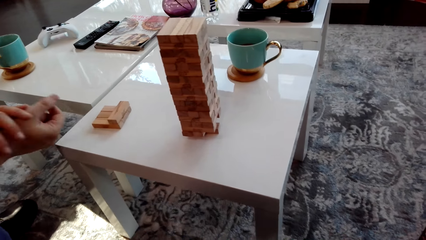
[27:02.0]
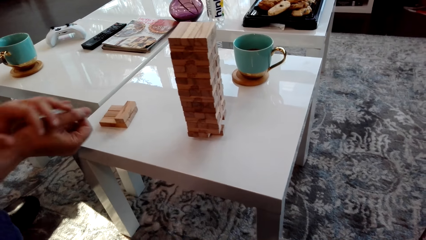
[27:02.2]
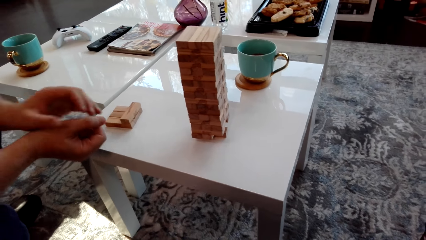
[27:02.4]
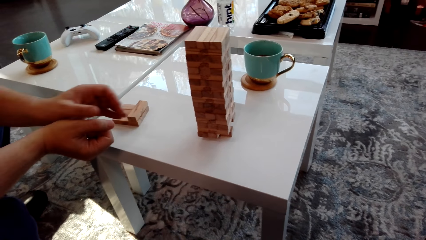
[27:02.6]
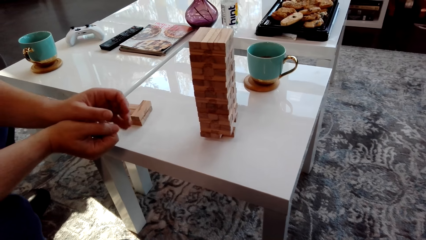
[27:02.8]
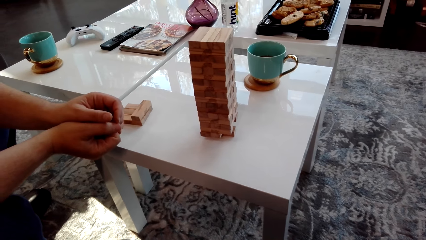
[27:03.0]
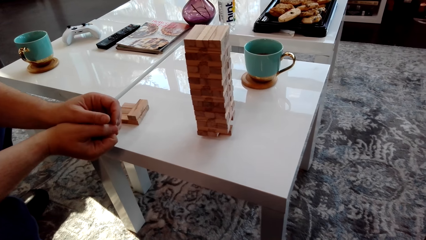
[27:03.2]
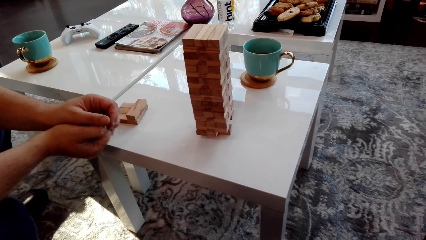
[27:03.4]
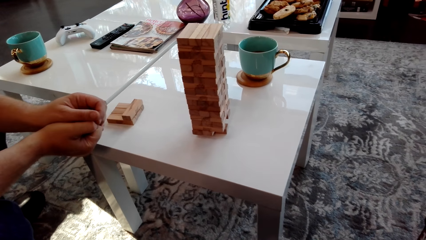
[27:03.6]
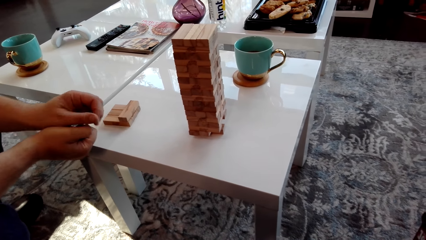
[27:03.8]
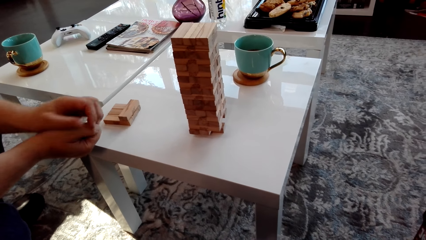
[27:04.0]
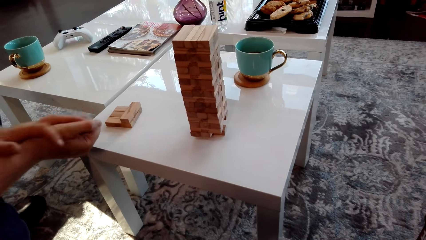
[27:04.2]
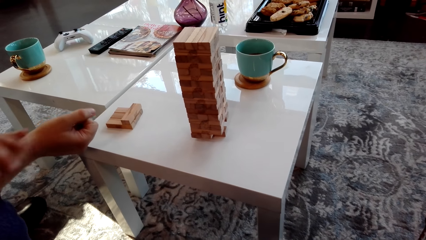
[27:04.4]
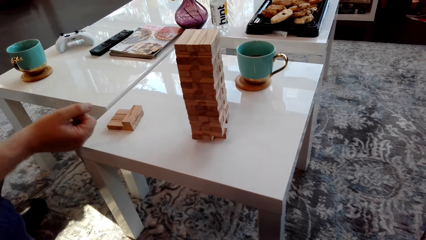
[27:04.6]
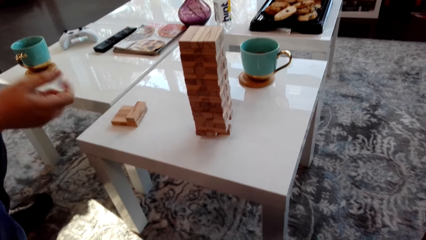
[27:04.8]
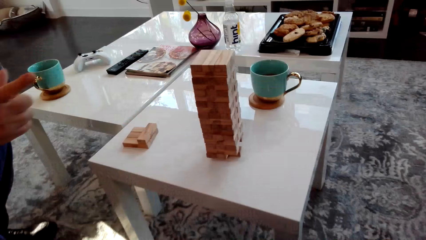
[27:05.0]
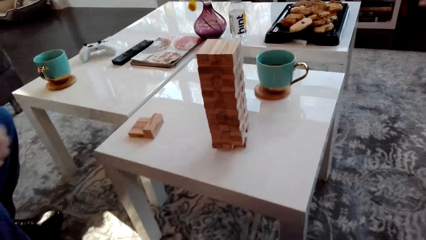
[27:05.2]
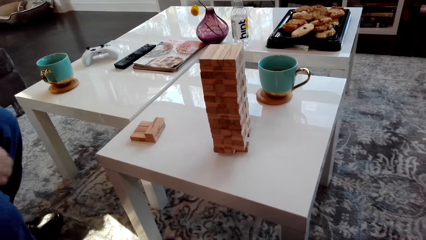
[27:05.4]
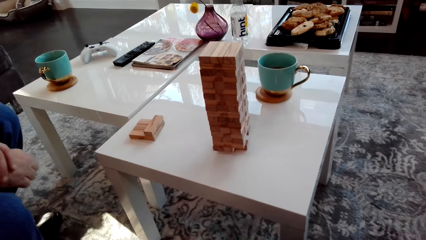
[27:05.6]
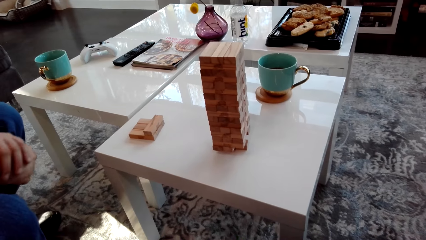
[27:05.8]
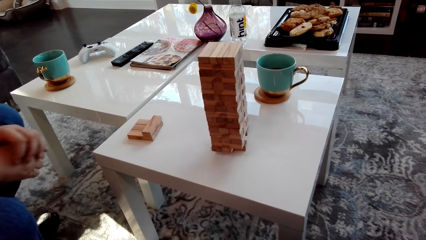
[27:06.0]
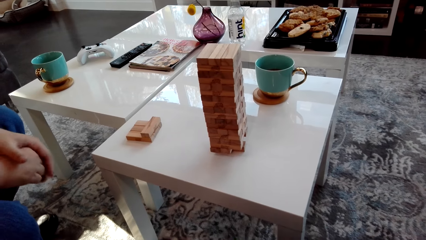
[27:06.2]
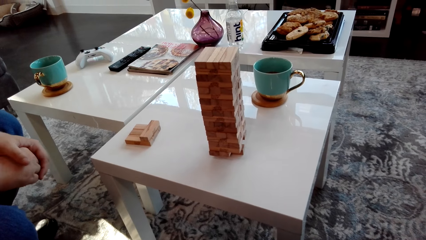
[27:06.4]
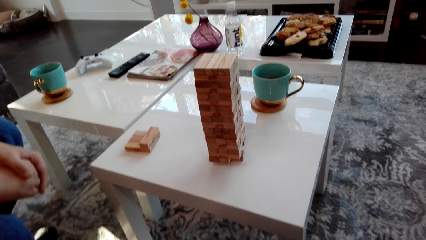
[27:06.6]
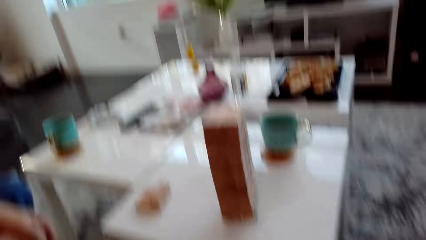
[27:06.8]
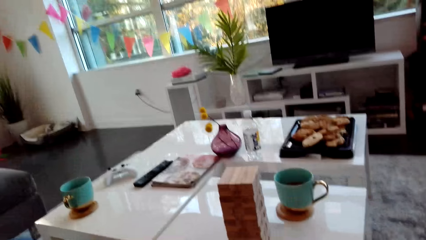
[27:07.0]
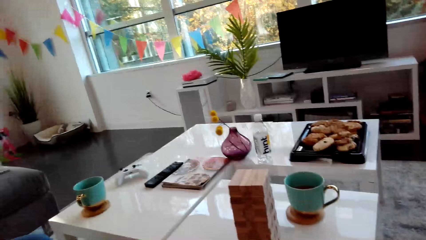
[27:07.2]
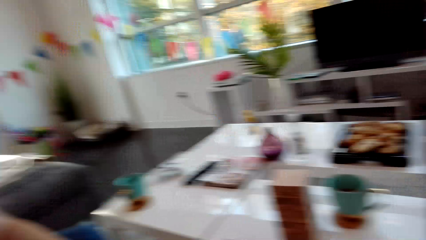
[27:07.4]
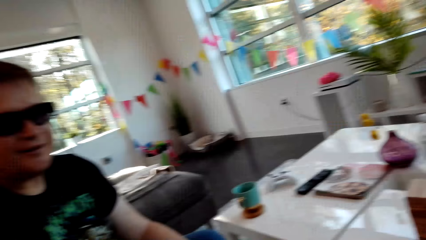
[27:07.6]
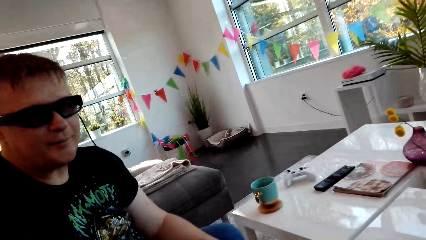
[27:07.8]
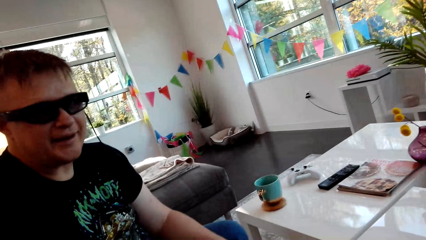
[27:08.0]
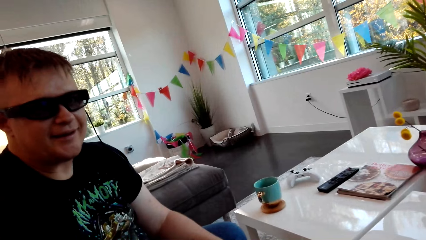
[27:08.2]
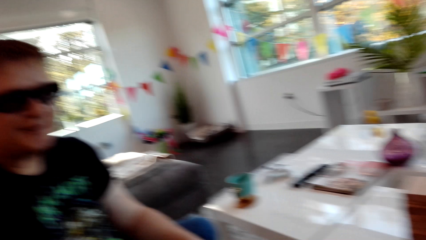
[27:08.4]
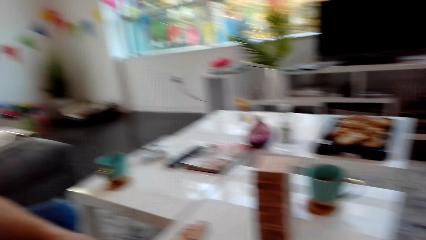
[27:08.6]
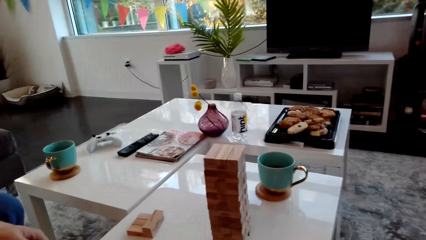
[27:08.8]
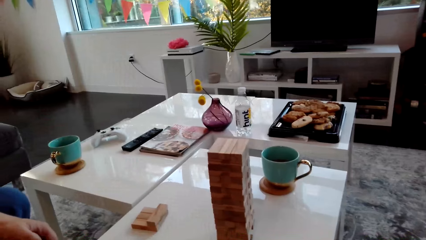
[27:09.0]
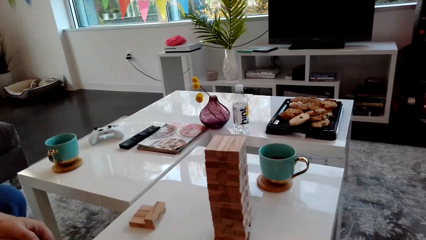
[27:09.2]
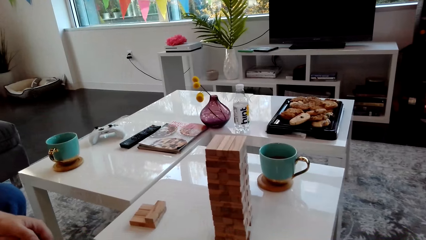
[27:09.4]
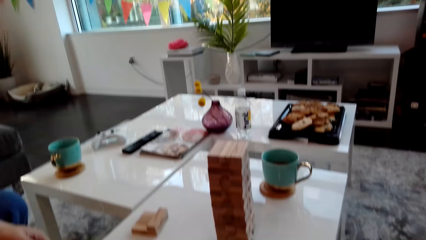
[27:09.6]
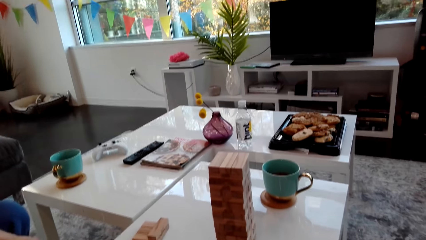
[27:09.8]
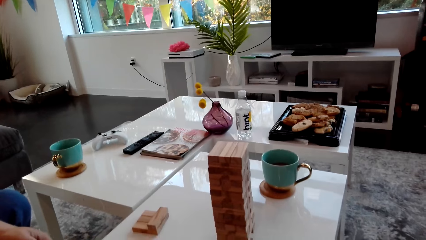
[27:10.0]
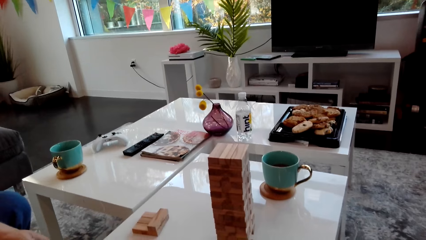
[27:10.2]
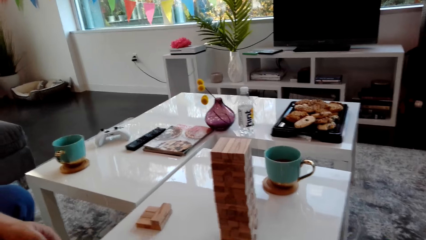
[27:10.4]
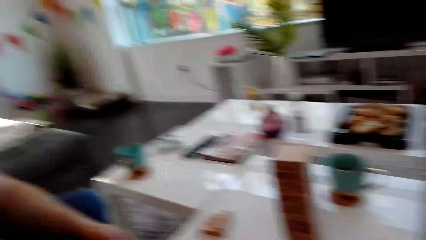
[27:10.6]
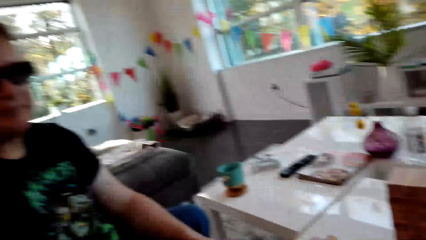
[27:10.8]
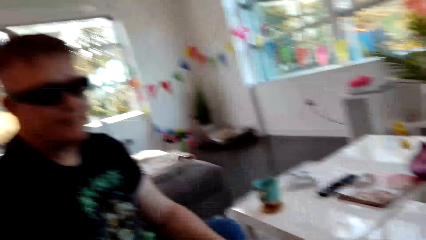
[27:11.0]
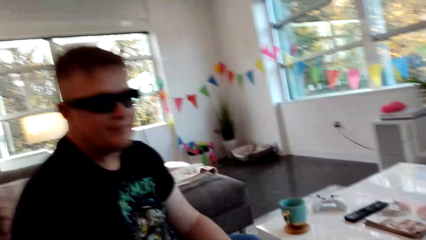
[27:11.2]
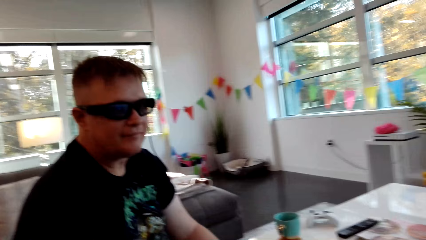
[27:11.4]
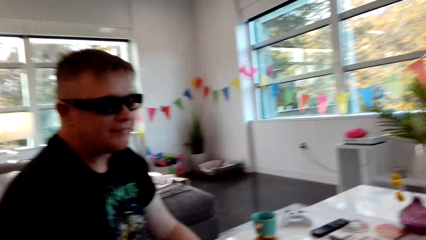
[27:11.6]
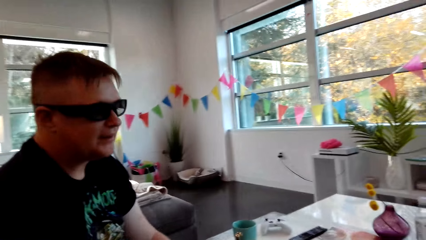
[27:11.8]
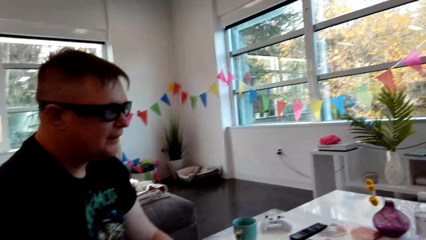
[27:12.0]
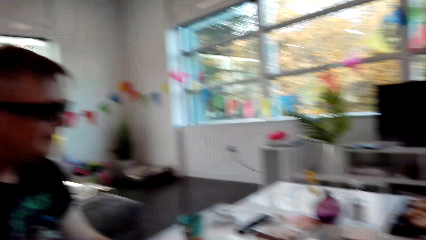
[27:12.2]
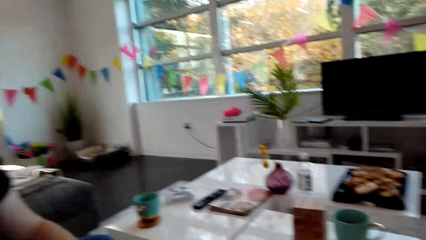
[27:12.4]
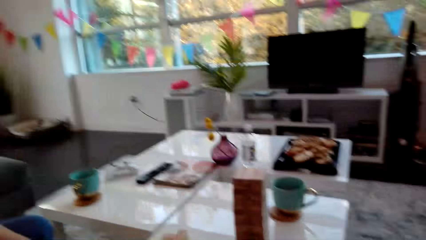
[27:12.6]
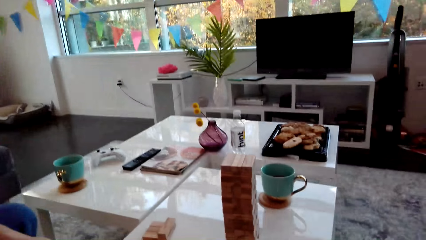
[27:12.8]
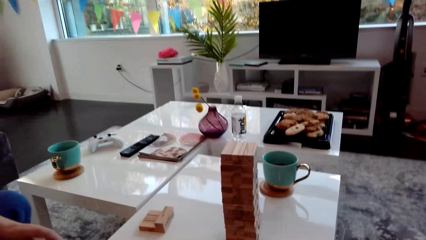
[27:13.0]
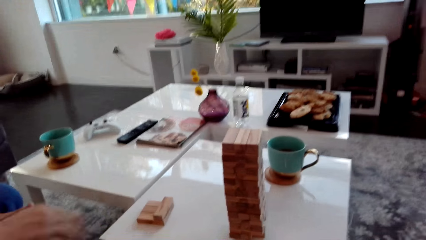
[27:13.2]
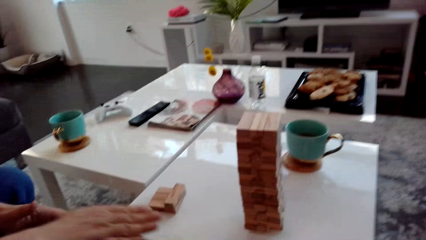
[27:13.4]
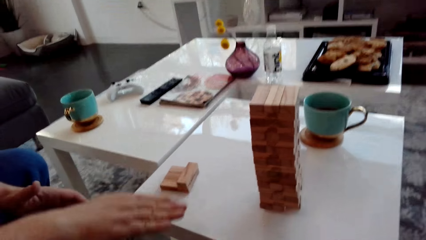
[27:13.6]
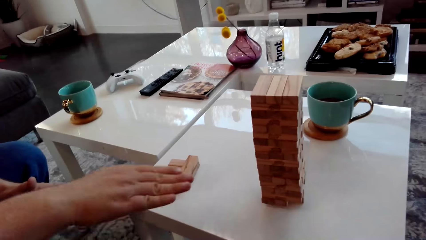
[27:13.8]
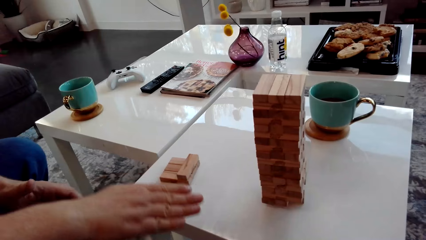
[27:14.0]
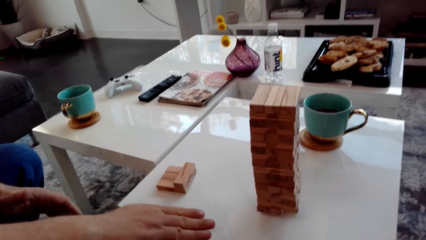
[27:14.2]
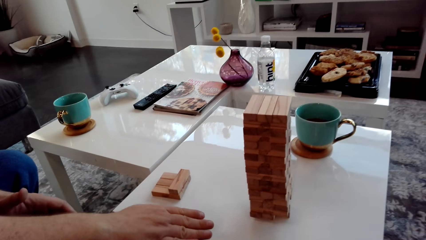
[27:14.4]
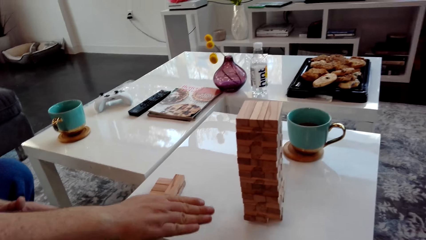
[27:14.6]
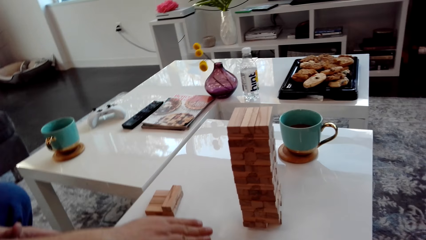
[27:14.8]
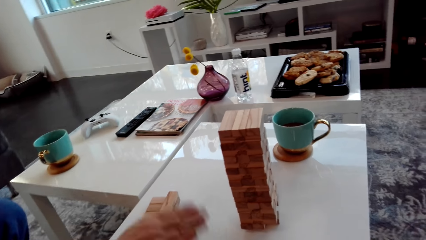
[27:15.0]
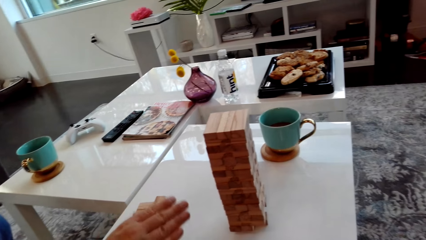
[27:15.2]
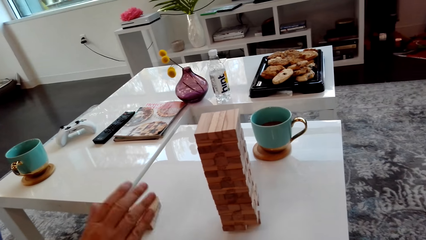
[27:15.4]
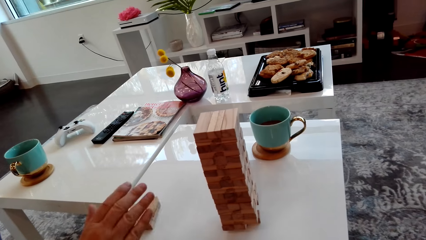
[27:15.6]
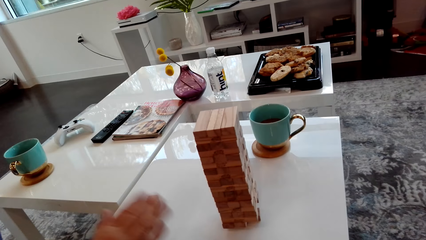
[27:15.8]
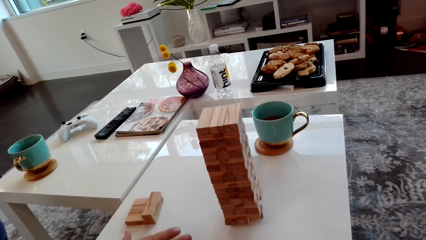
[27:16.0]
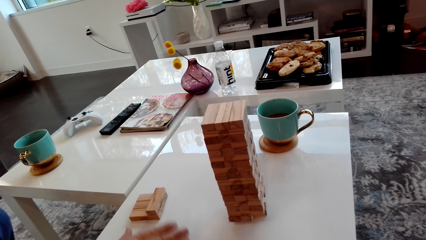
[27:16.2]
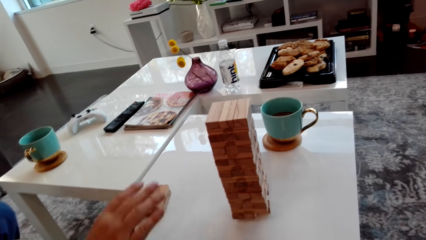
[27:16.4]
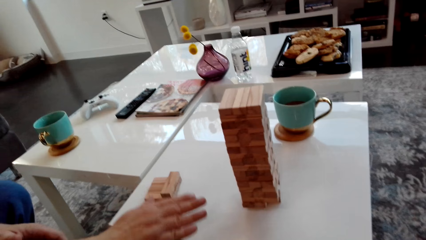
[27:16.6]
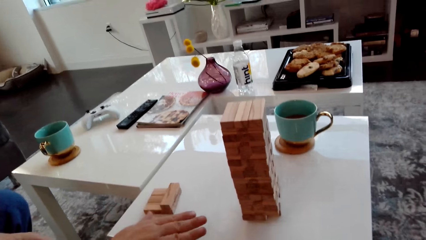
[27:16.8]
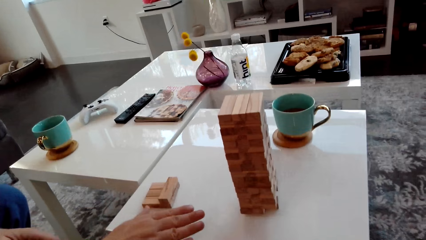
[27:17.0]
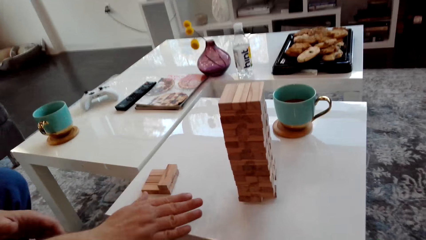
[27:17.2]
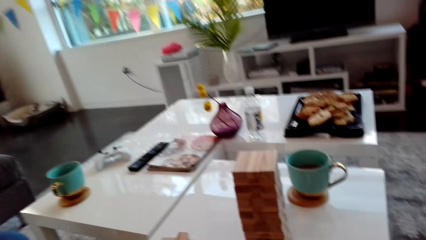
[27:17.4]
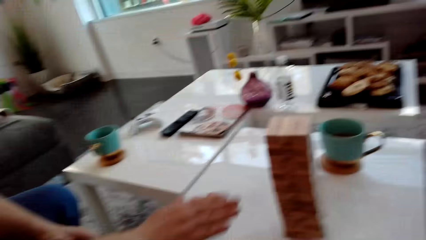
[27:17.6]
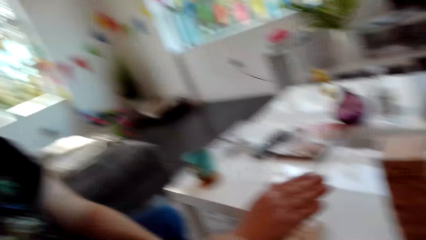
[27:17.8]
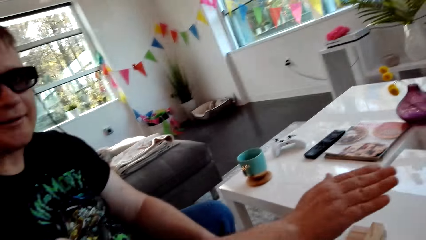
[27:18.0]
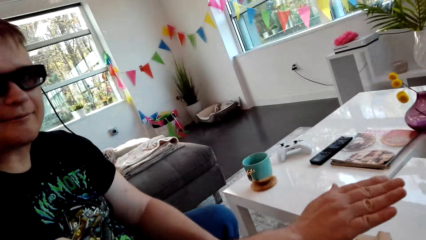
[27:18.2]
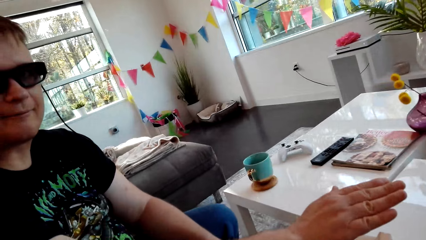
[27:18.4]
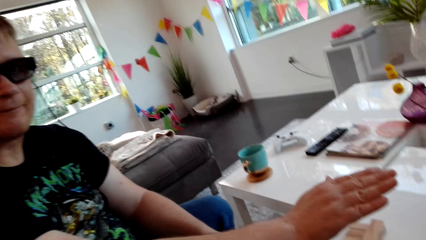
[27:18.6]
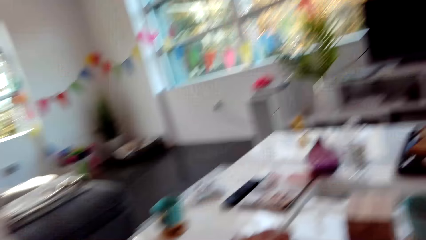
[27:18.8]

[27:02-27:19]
The camera wearer lowers the hand. A man speaks to the camera wearer. The camera wearer discusses with the man. They look around. The man slightly lifts the hand.
